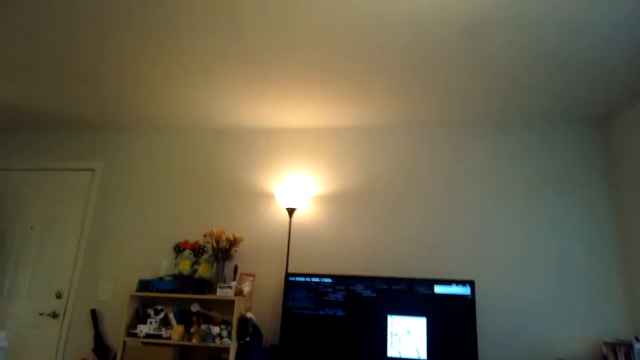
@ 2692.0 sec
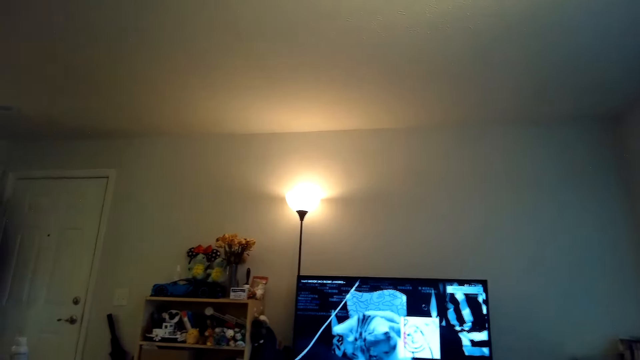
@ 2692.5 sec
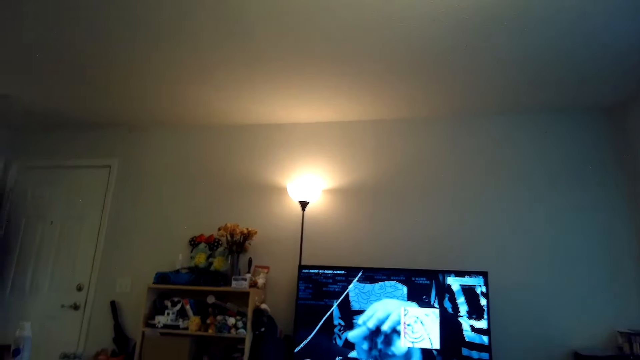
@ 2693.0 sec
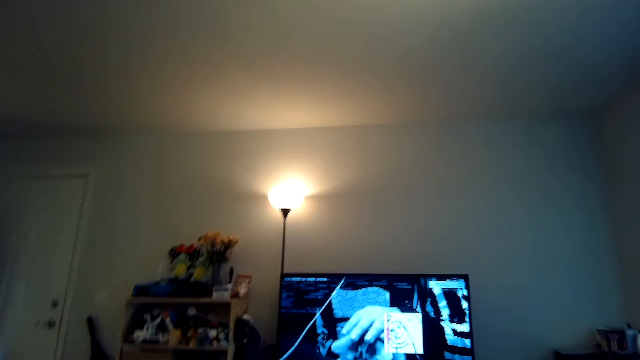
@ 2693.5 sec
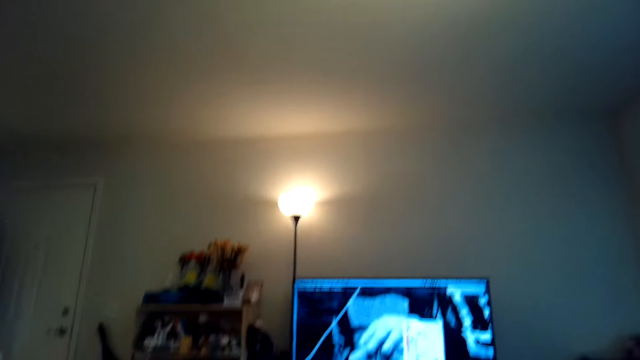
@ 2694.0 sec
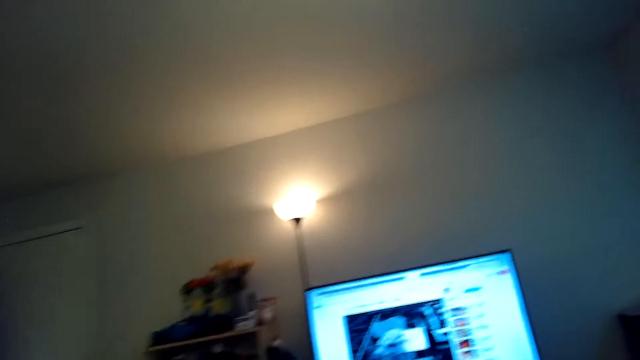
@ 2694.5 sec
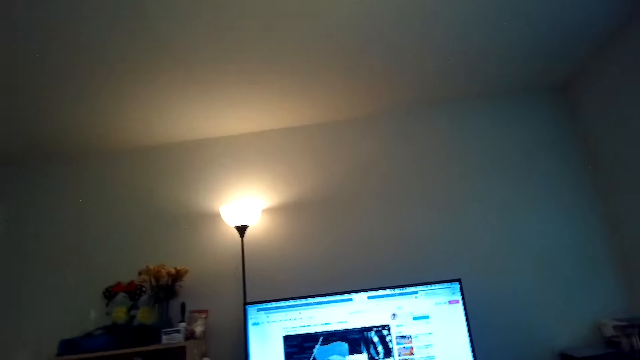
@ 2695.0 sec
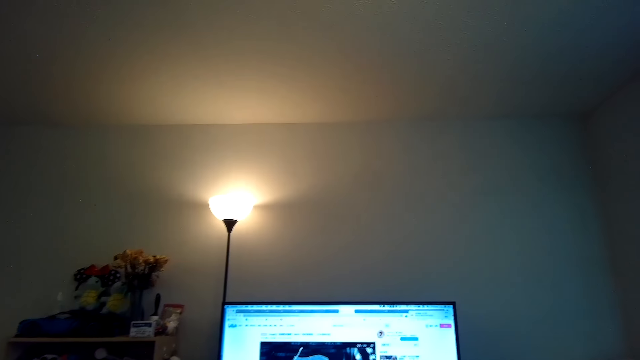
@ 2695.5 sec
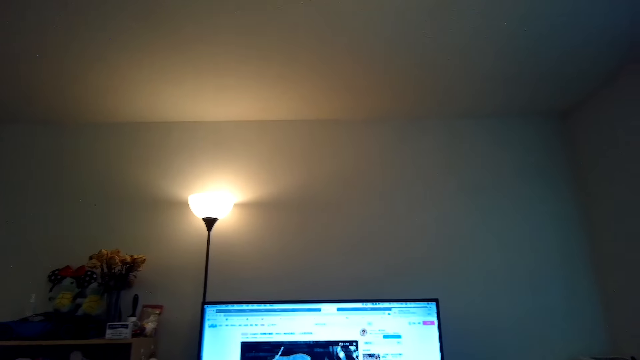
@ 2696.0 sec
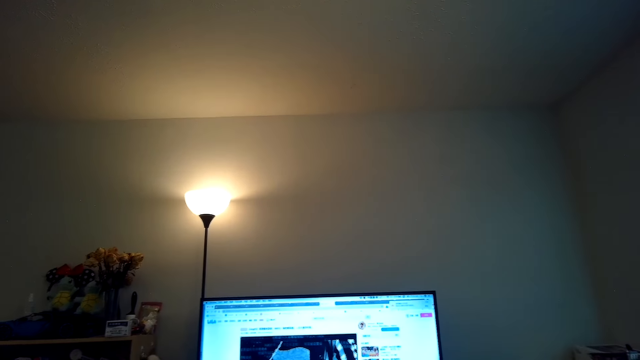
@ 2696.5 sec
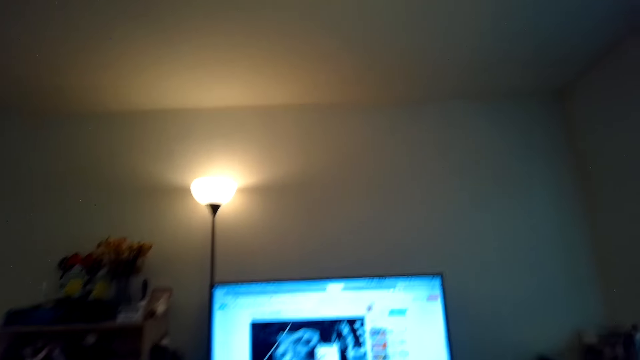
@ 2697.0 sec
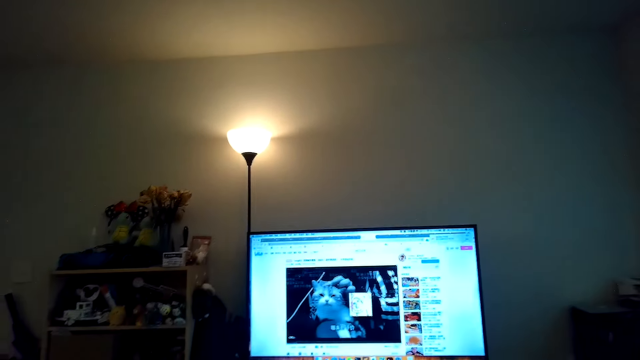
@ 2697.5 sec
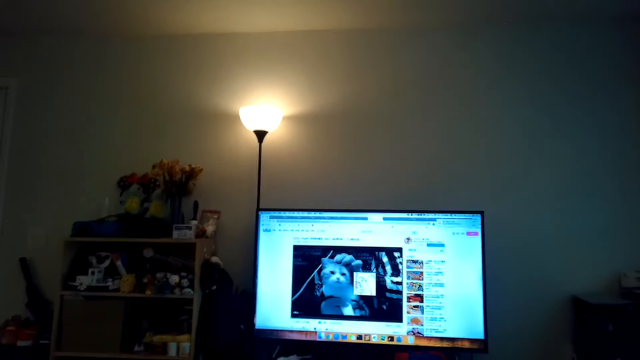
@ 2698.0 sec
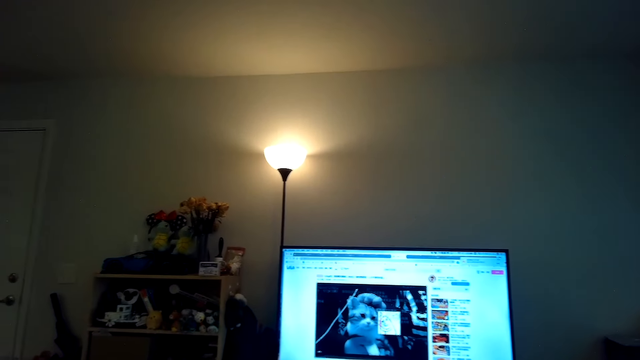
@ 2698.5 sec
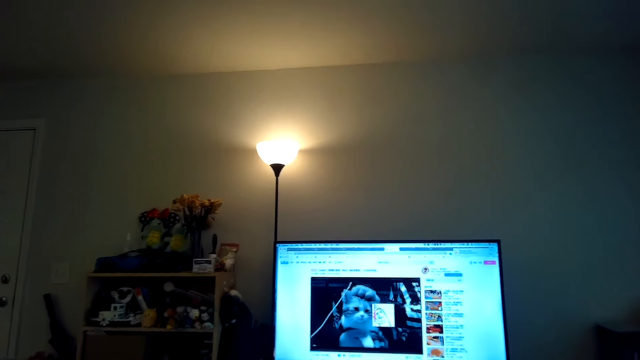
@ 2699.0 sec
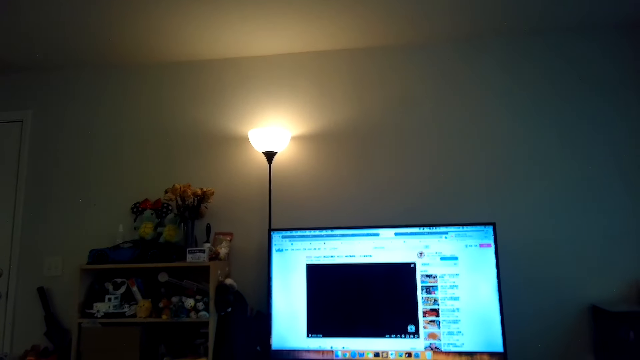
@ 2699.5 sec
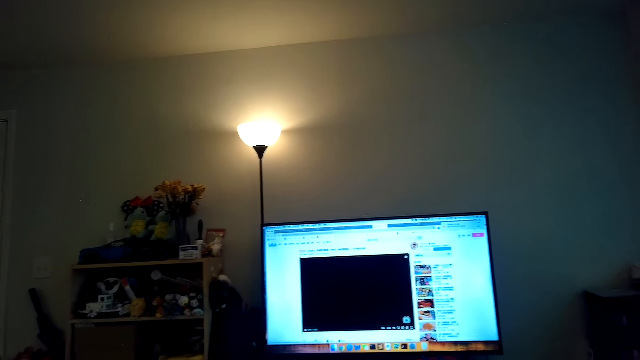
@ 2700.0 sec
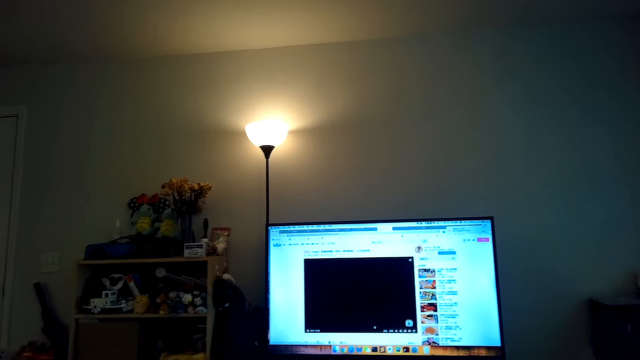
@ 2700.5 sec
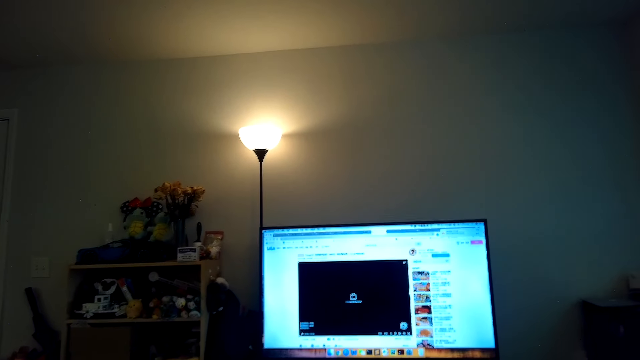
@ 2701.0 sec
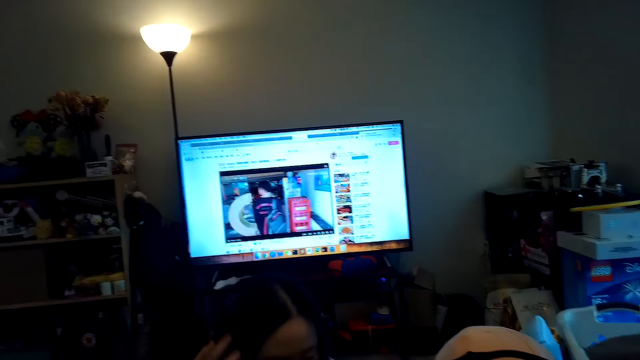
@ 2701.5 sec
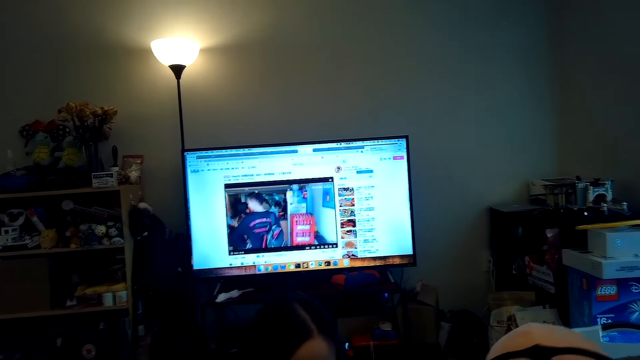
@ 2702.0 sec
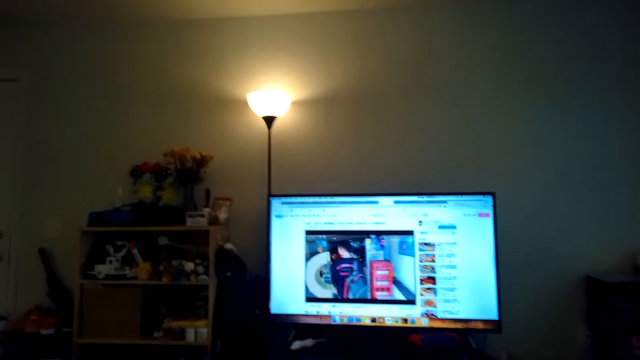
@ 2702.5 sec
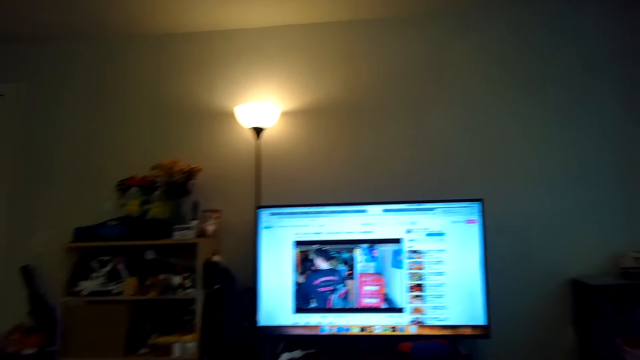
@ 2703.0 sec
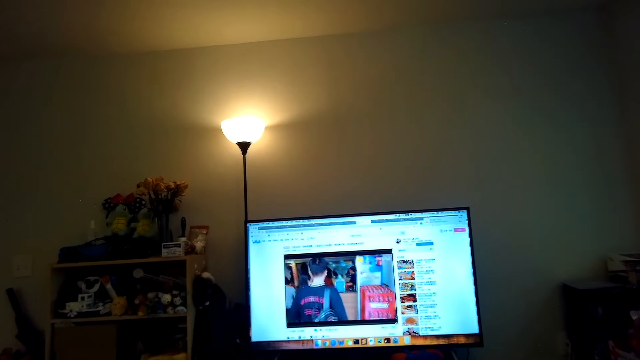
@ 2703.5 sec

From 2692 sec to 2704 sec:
The camera wearer watches the TV.

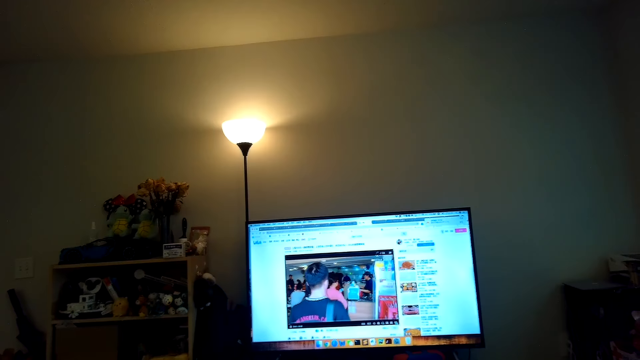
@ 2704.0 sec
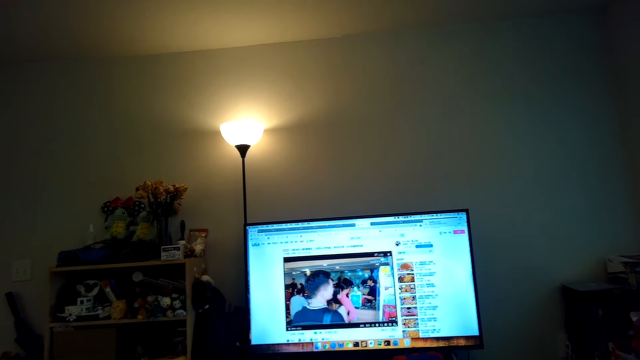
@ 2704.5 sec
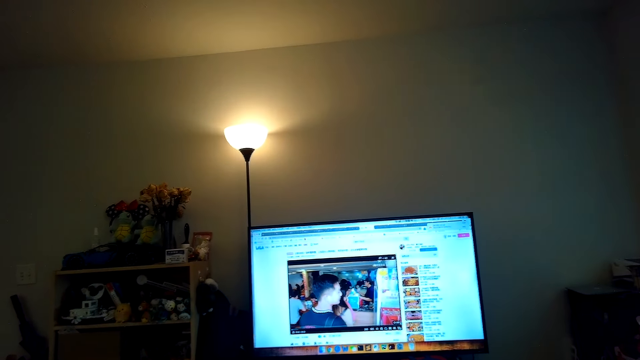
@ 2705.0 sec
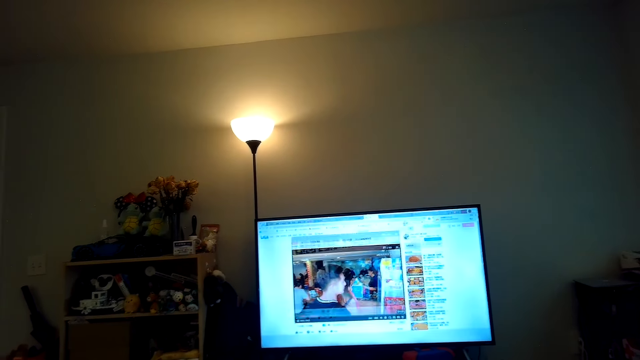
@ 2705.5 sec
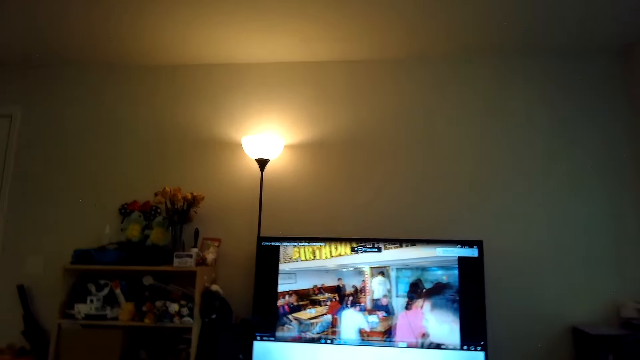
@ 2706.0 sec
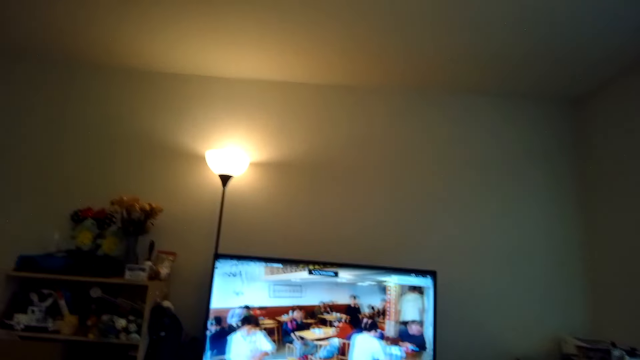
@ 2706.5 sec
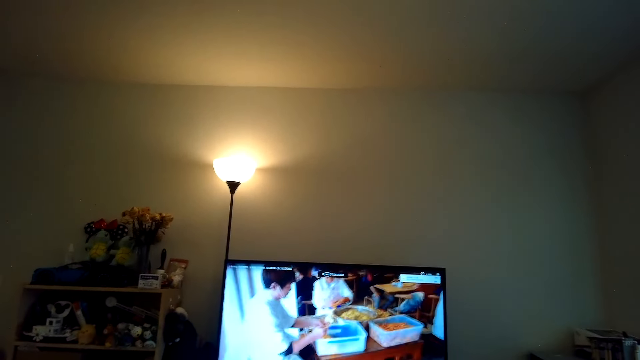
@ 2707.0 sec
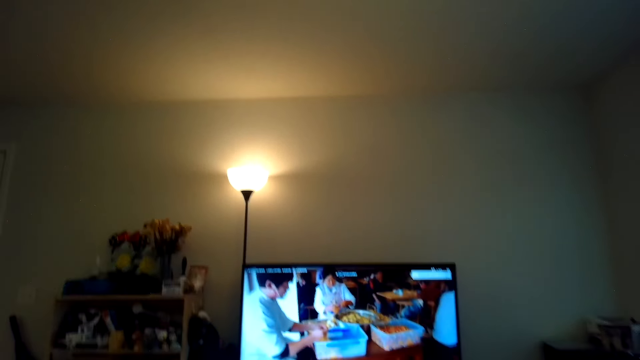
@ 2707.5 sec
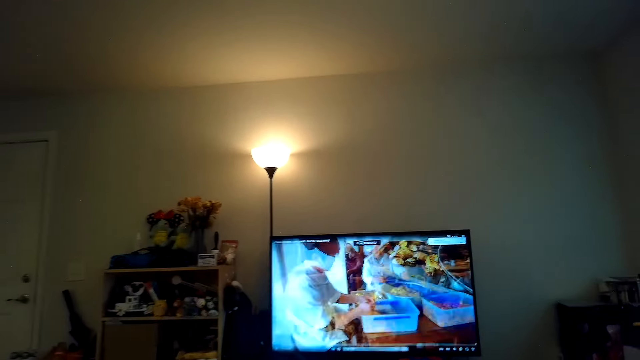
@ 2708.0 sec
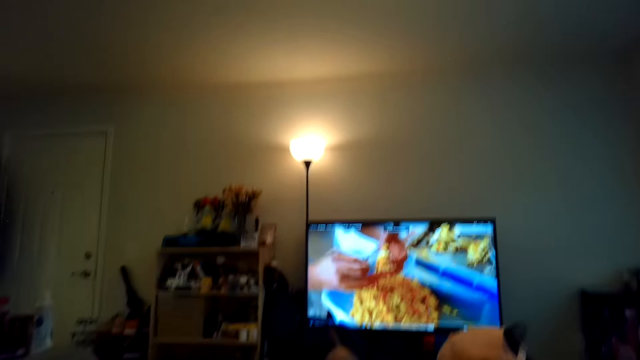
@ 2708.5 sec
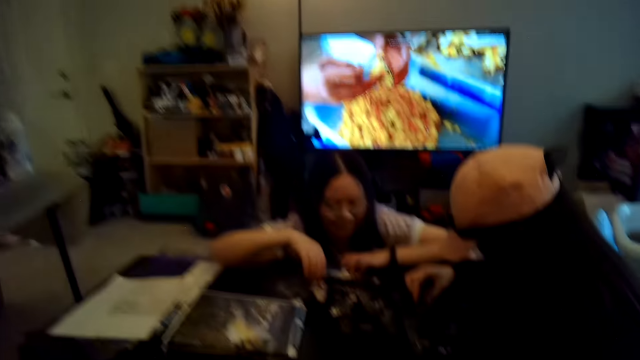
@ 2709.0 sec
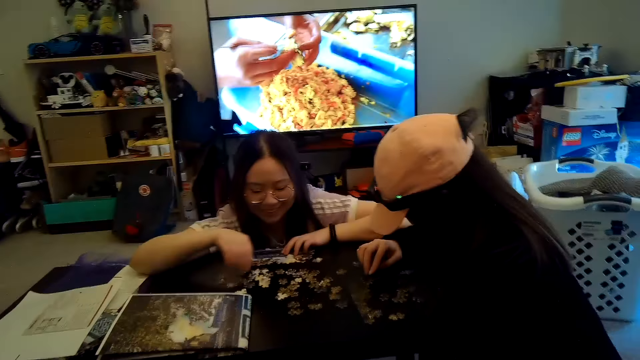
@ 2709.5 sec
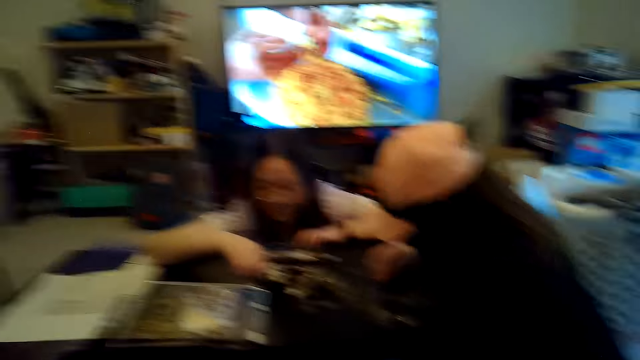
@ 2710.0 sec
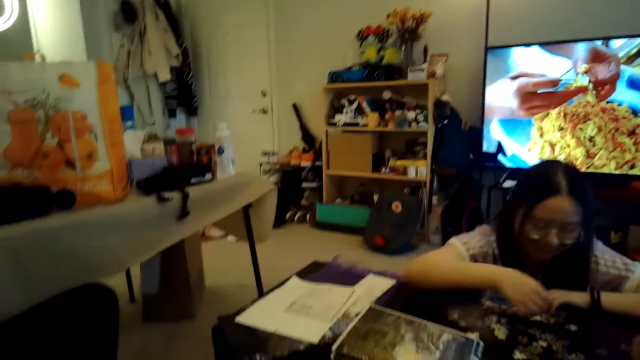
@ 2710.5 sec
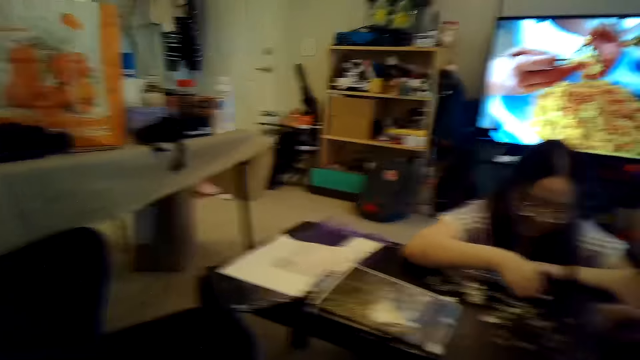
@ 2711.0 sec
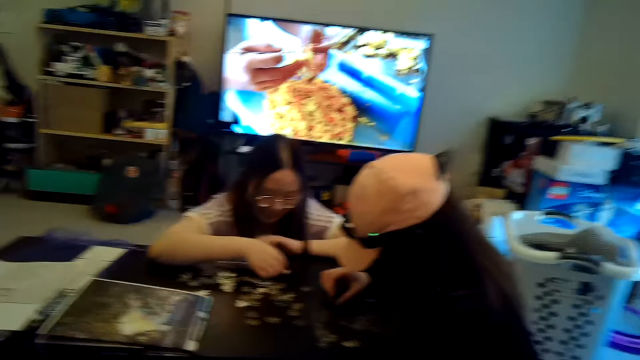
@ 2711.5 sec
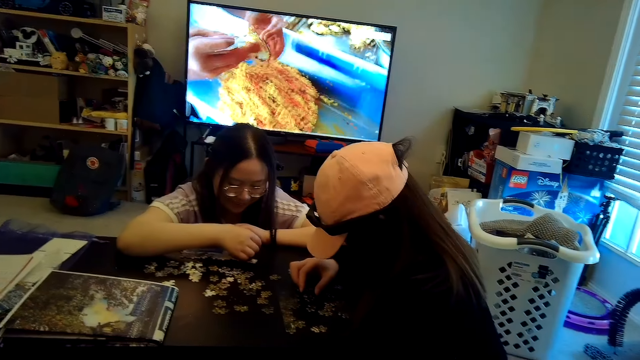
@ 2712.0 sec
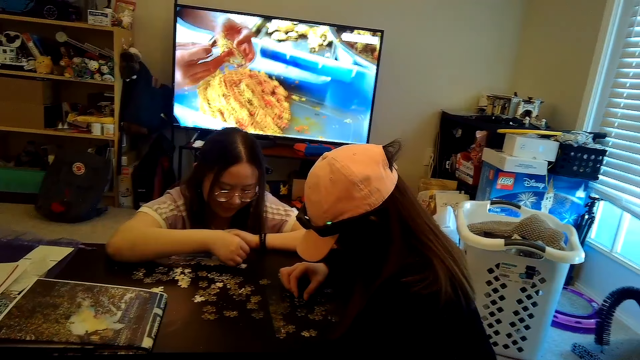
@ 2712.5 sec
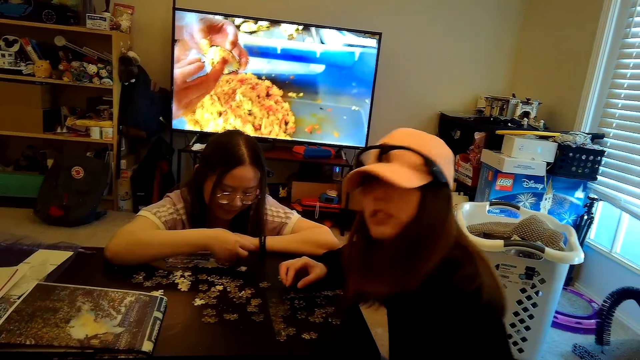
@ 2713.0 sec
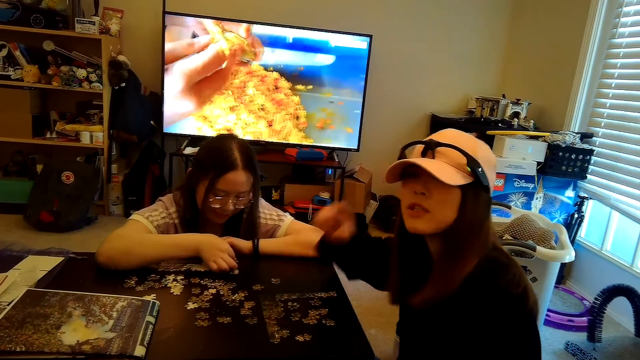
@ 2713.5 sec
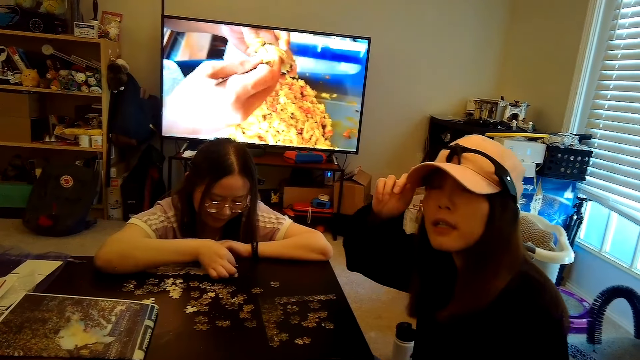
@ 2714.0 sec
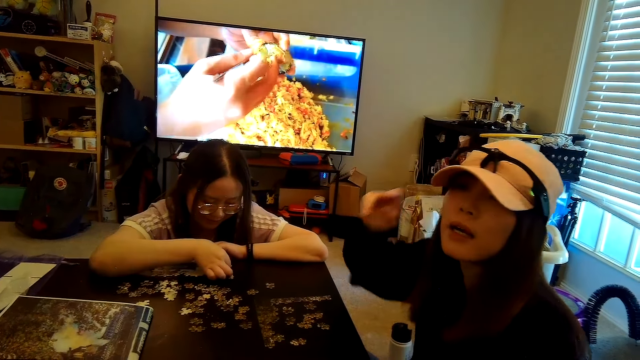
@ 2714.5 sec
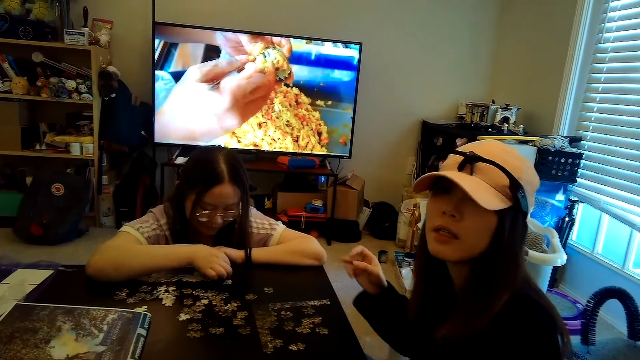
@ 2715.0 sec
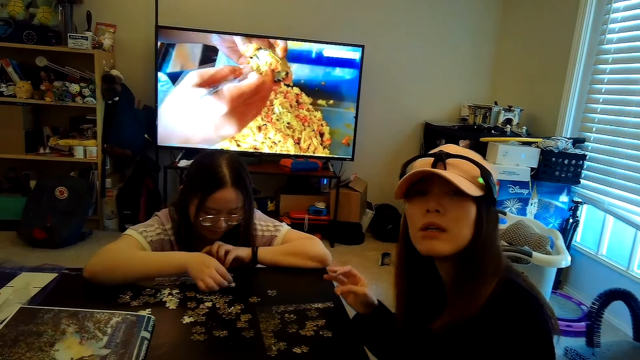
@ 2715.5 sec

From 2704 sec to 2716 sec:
The camera wearer looks at the TV. A woman arranges the jigsaw puzzle. Another woman arranges the jigsaw puzzle. The first woman talks to the camera wearer.
